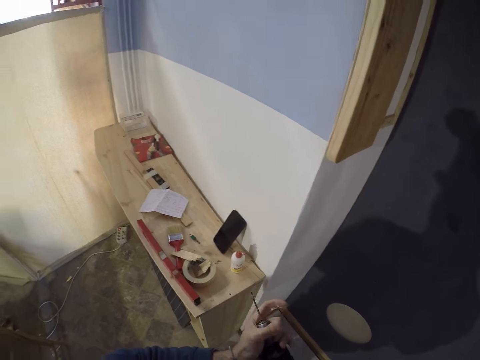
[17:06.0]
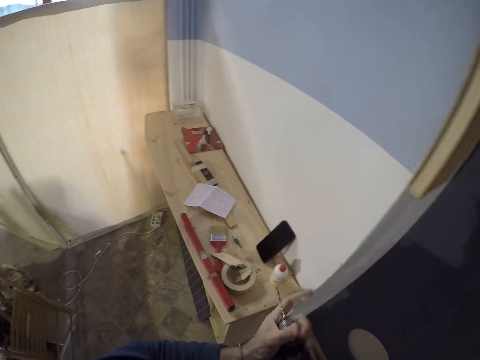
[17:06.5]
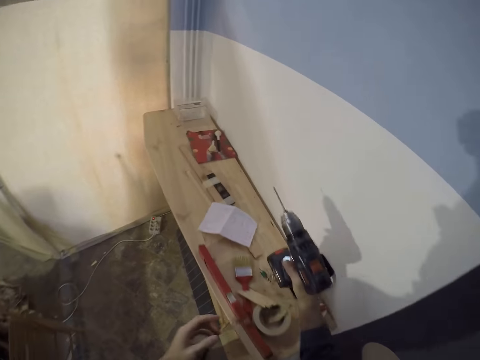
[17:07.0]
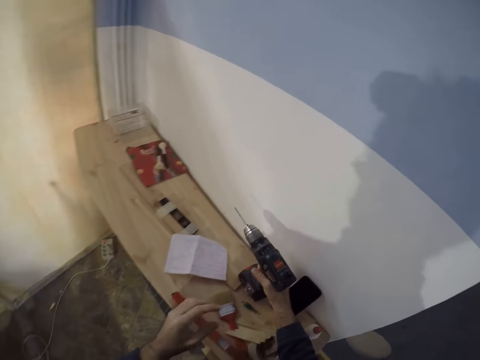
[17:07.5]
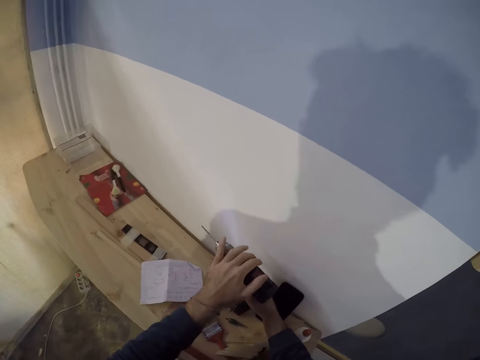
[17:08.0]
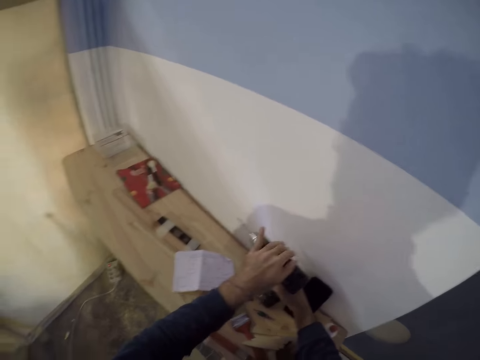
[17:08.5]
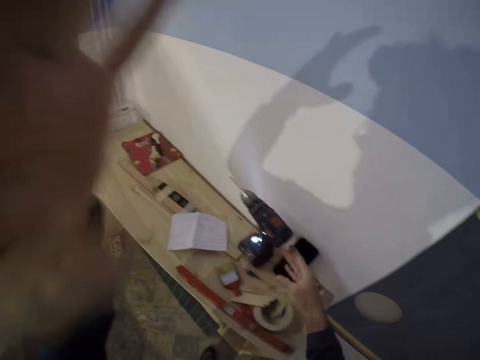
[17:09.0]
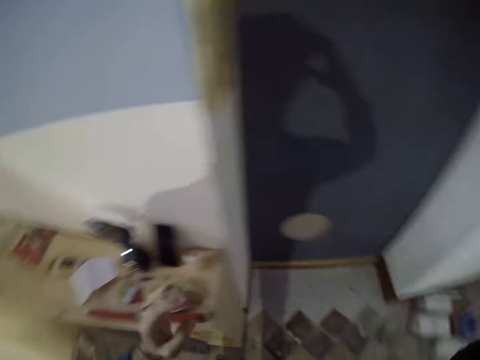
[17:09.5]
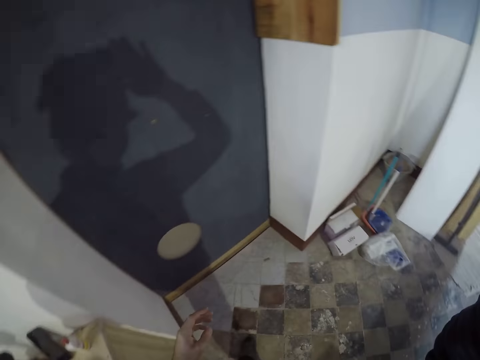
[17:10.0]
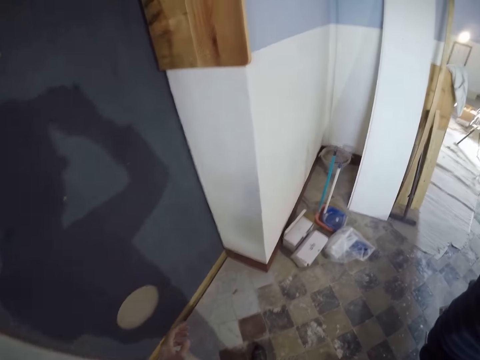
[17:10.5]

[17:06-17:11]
The camera wearer places the hand drill on the table. They press a button on the hand drill. They lift the hand.
